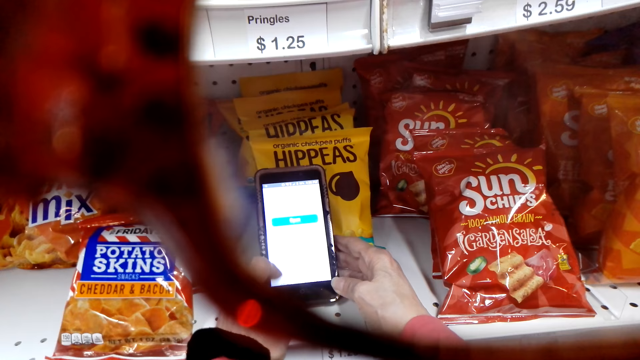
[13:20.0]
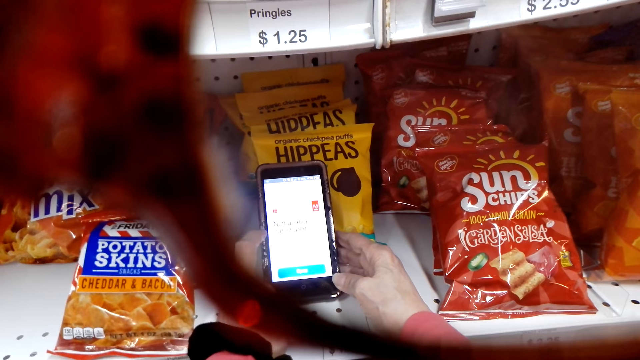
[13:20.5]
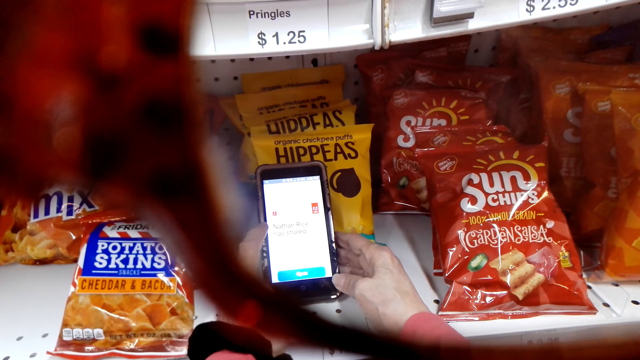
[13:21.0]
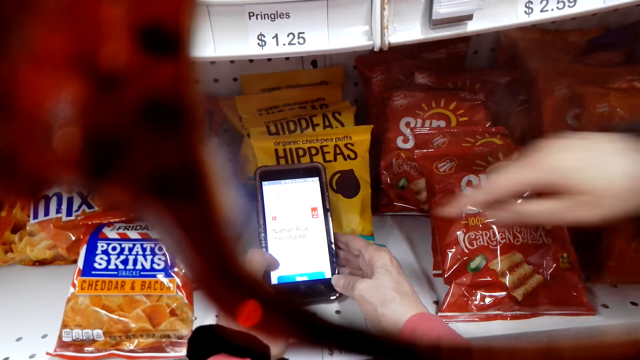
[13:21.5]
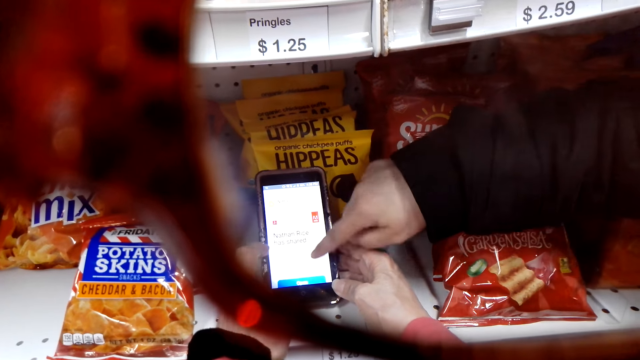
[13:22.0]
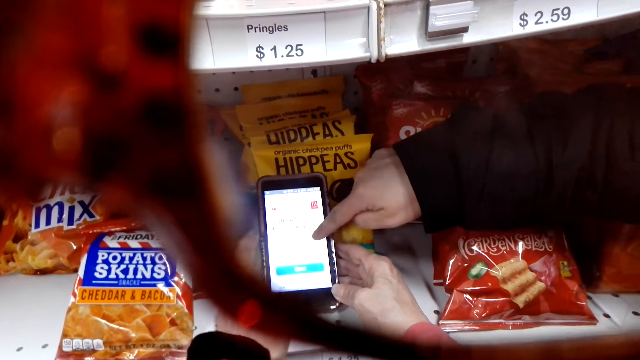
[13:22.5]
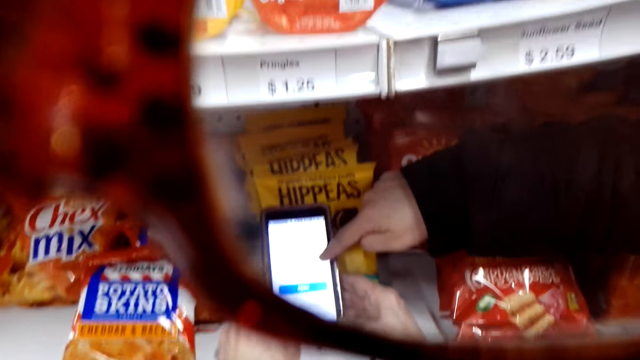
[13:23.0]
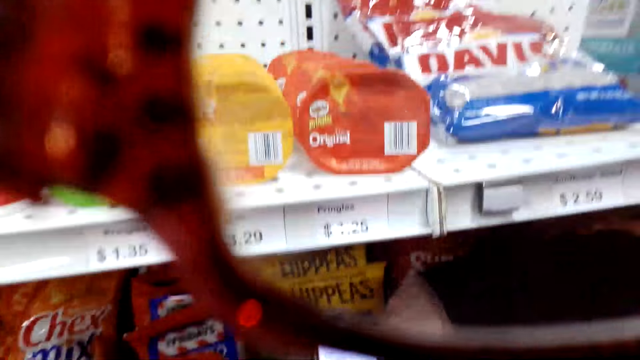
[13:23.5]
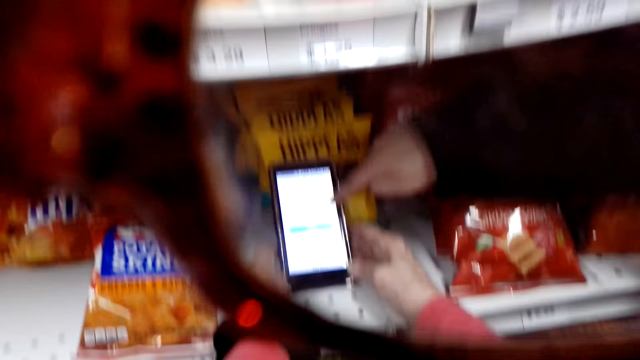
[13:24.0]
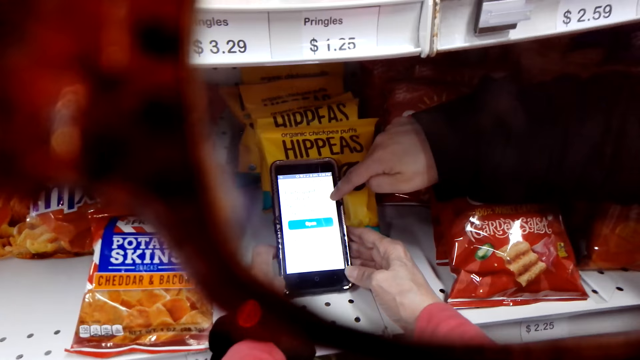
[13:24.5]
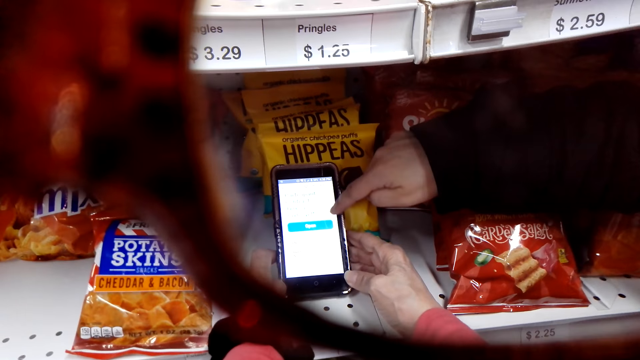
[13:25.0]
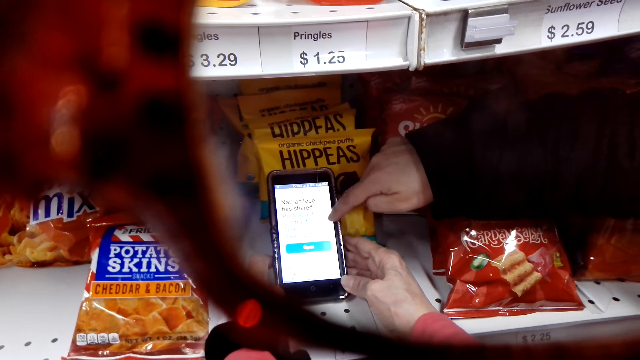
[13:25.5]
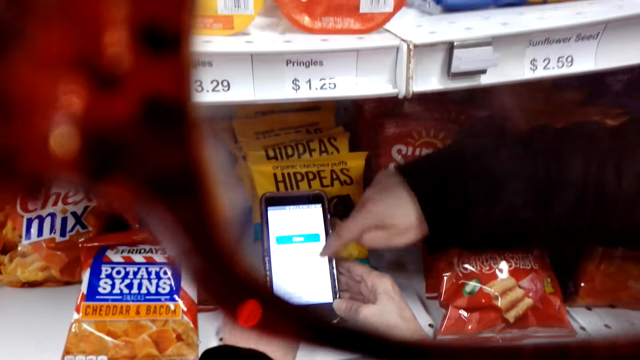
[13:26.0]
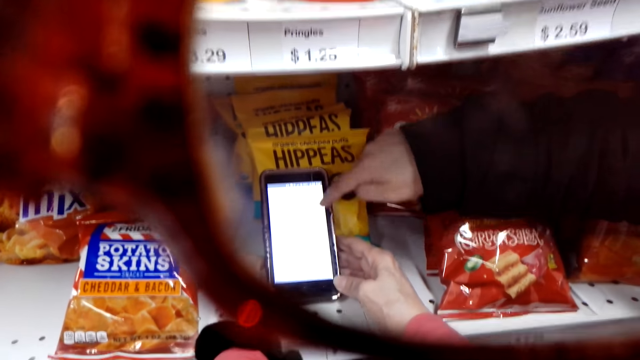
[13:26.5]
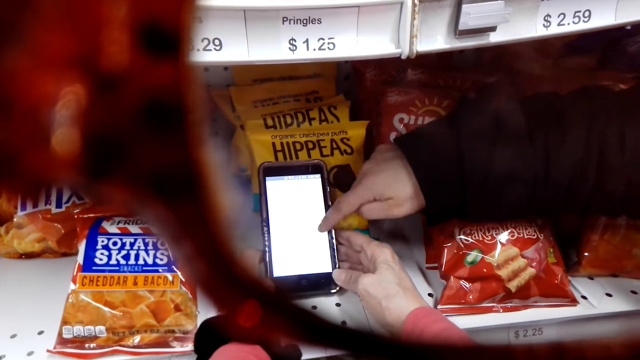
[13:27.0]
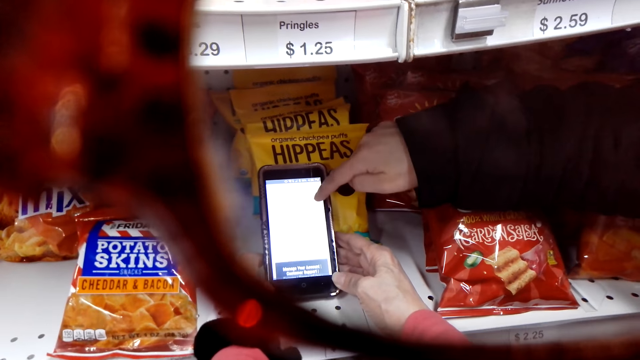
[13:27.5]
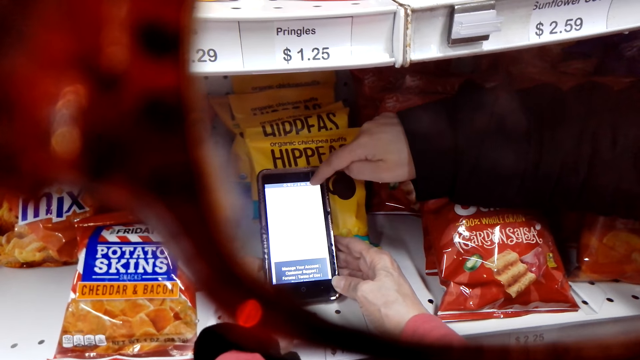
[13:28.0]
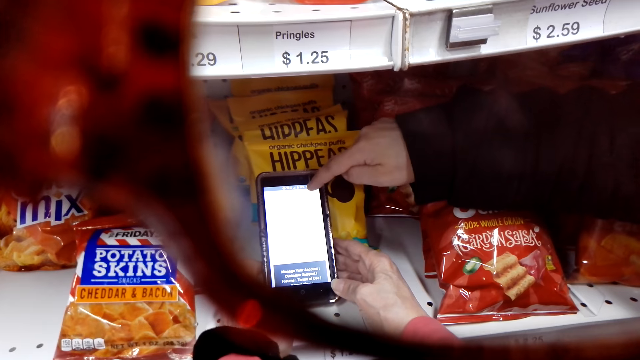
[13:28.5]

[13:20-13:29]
A woman touches the phone. The woman scrolls the camera wearer's phone.

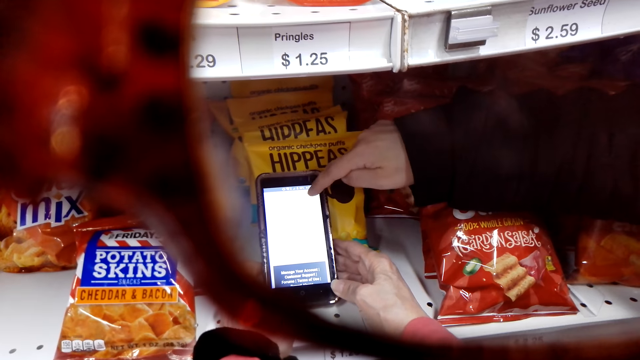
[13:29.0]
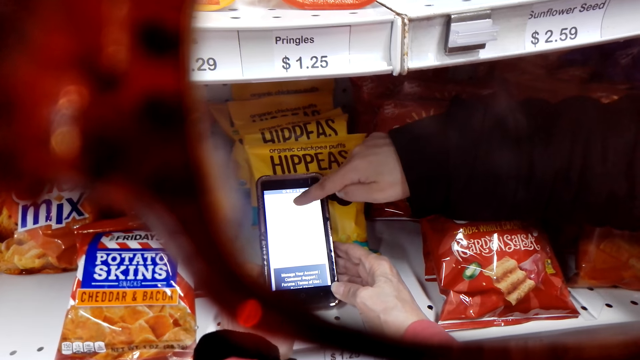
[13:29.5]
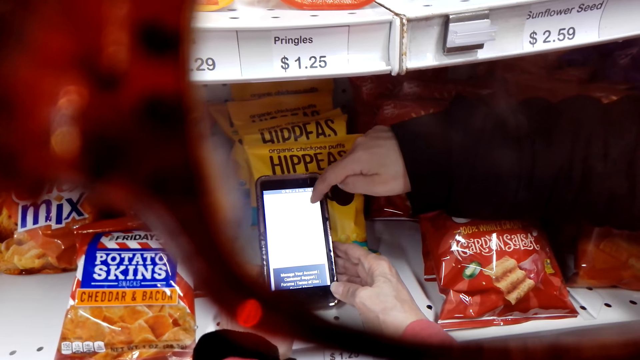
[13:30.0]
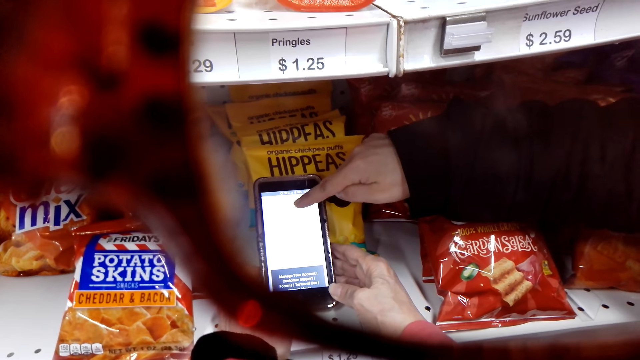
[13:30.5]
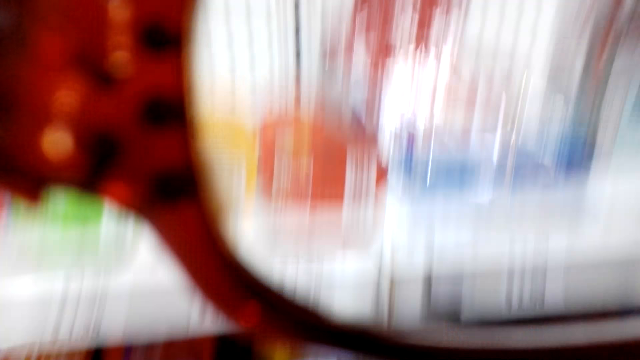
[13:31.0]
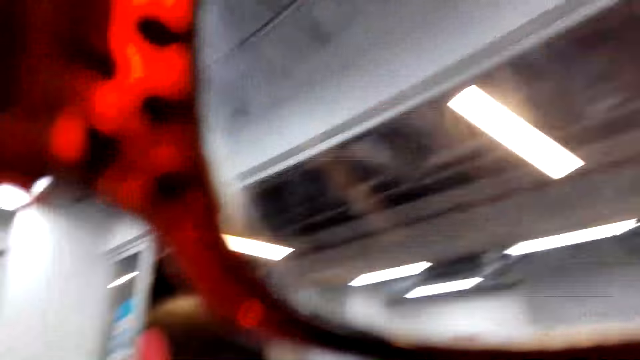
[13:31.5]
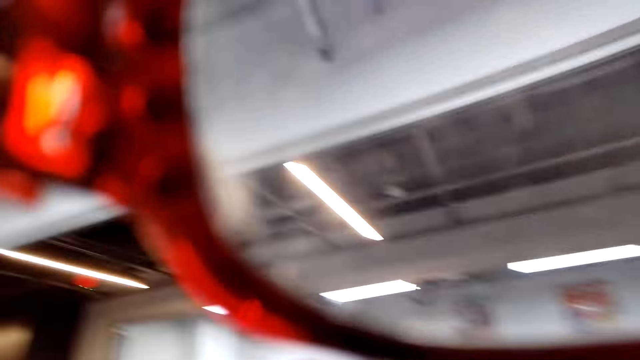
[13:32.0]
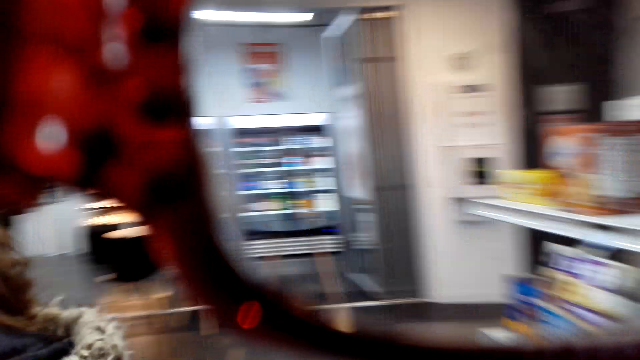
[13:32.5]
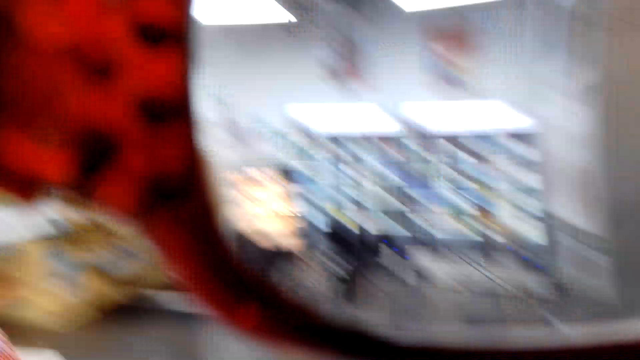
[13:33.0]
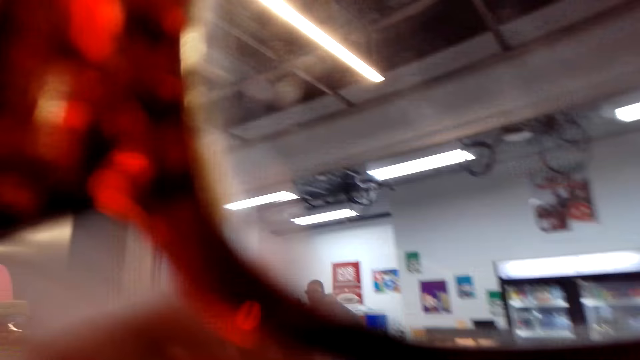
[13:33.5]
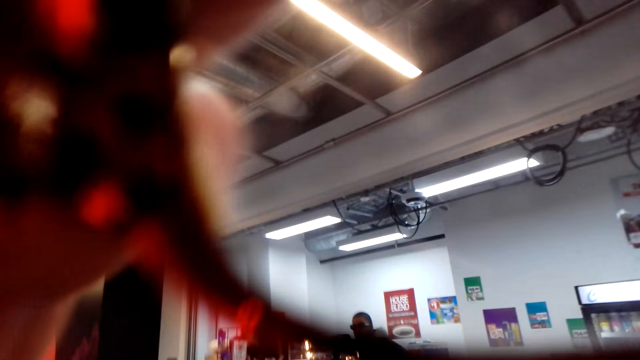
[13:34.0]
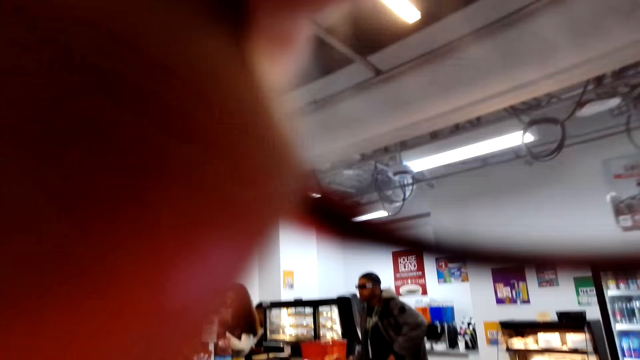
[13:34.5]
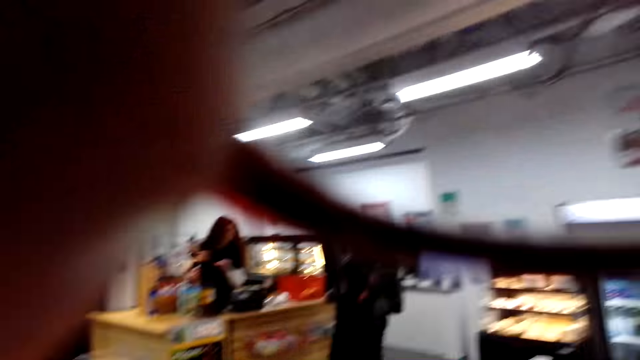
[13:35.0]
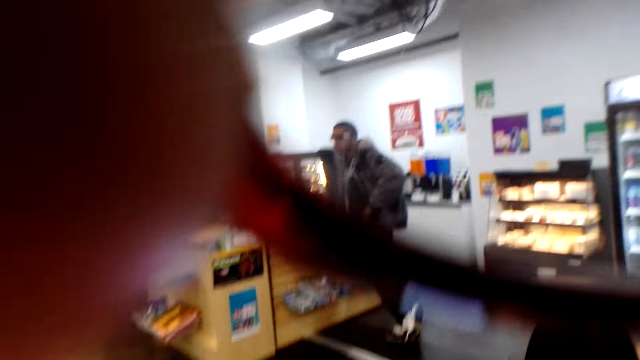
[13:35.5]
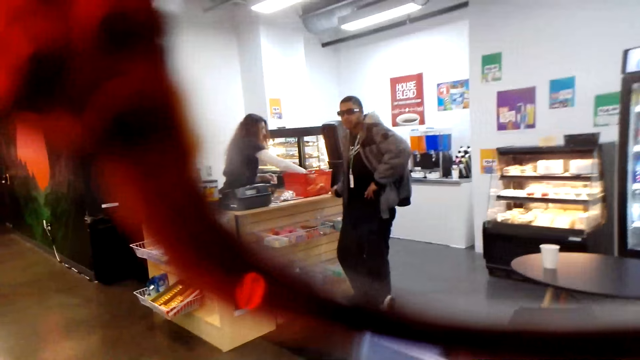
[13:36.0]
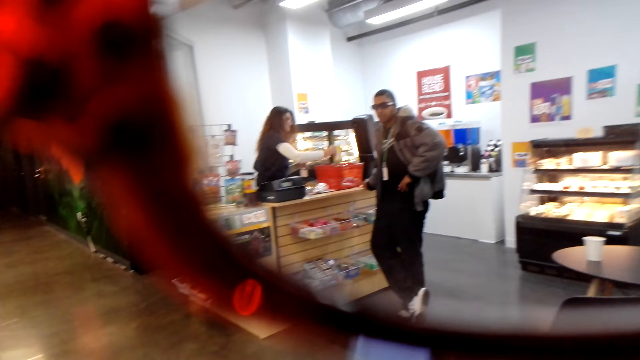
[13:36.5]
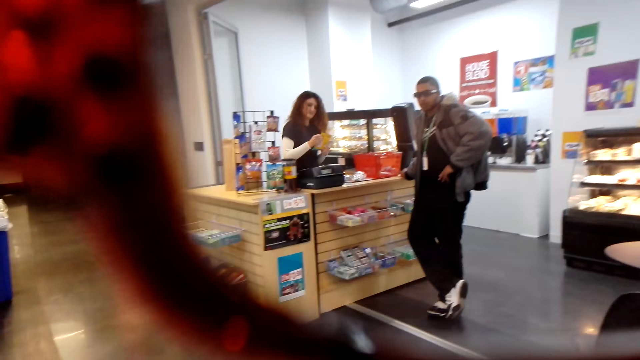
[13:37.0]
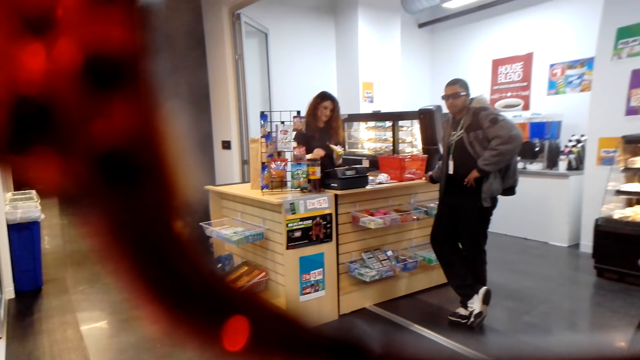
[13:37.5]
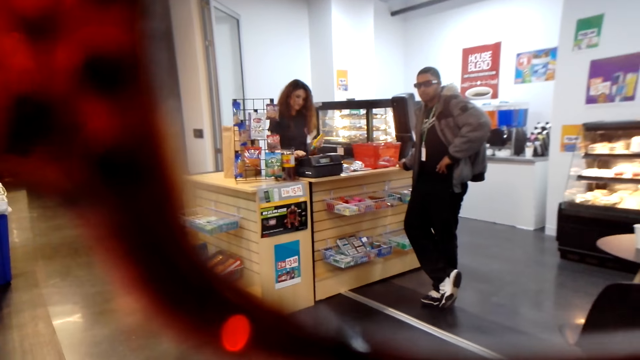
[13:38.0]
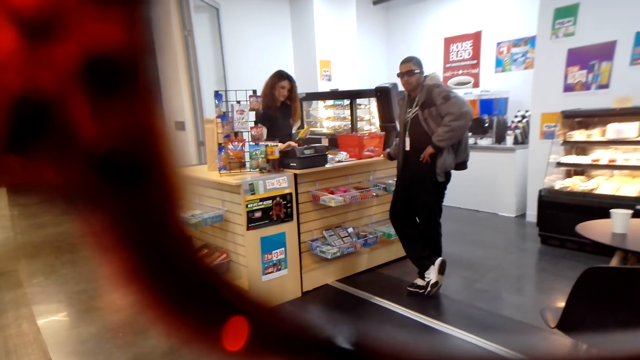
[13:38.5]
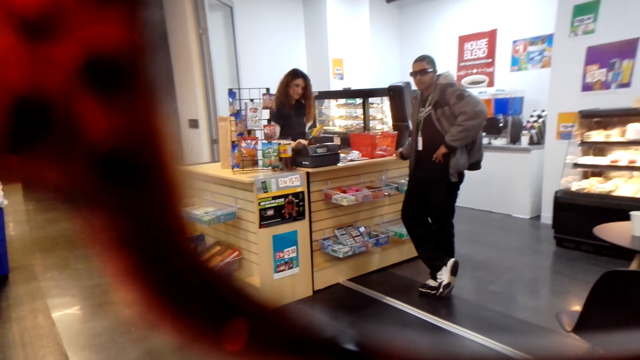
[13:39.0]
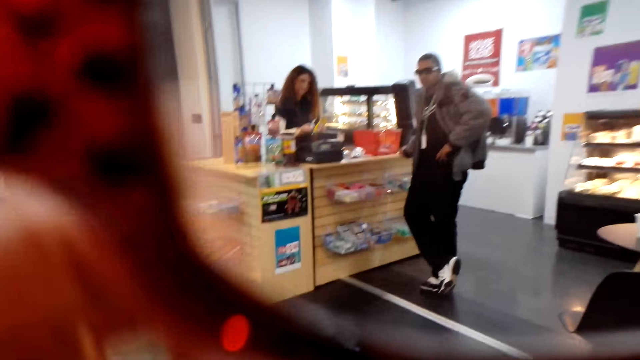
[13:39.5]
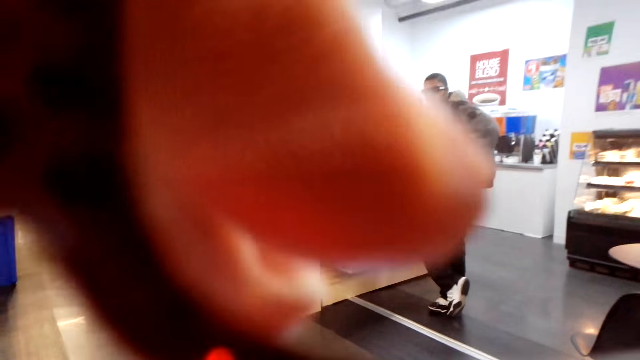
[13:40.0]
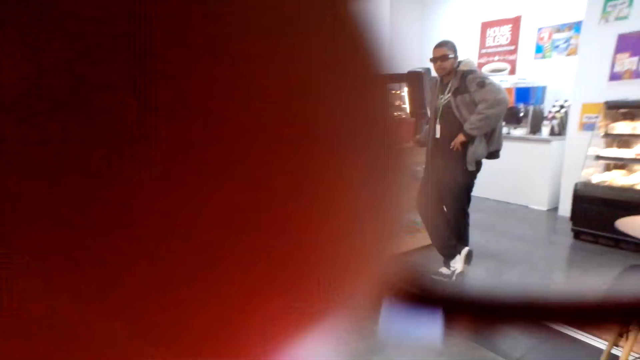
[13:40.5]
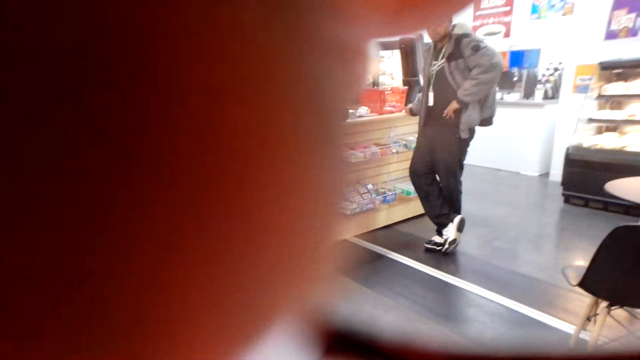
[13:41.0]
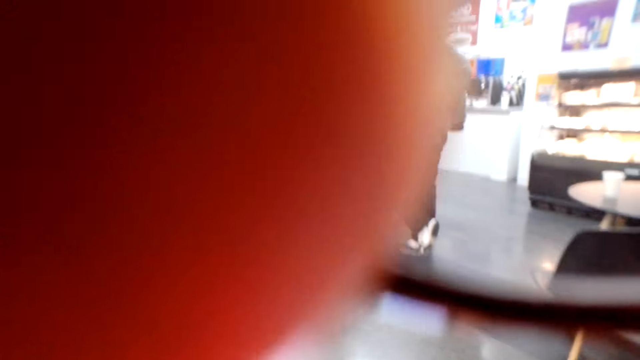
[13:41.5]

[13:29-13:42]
The camera wearer walks in the store. They talk in the store. A man talks in the store. The camera wearer talks to the man.
